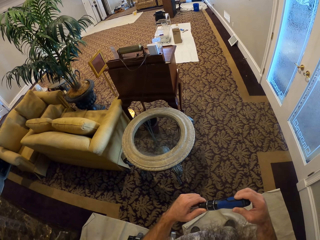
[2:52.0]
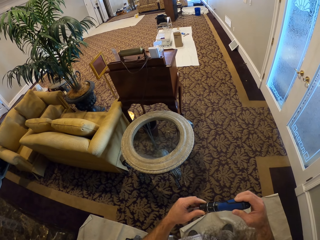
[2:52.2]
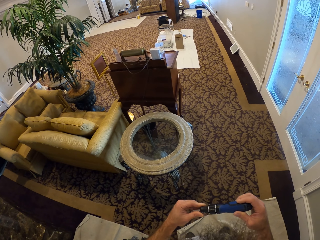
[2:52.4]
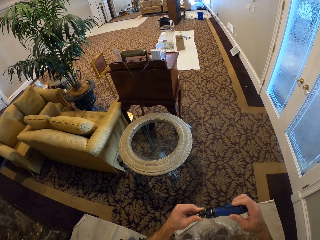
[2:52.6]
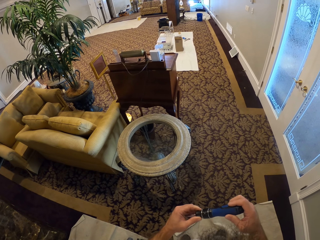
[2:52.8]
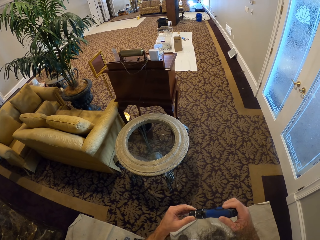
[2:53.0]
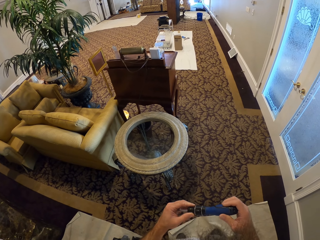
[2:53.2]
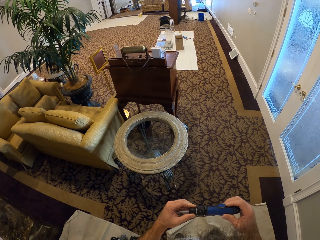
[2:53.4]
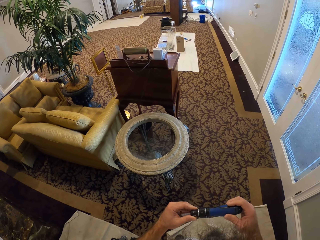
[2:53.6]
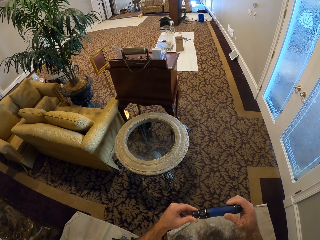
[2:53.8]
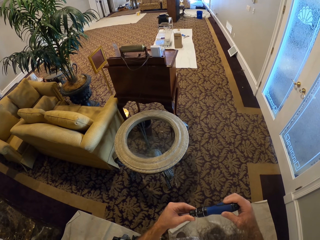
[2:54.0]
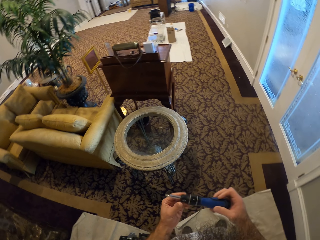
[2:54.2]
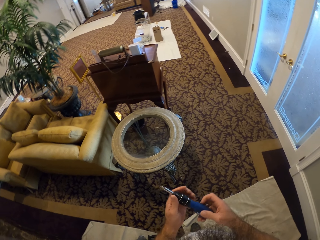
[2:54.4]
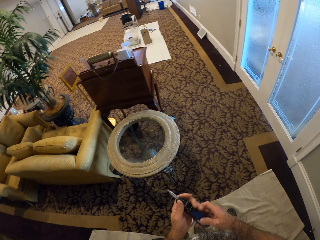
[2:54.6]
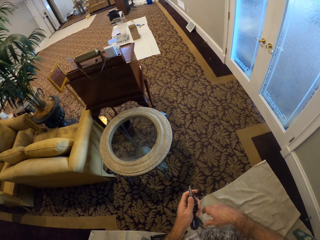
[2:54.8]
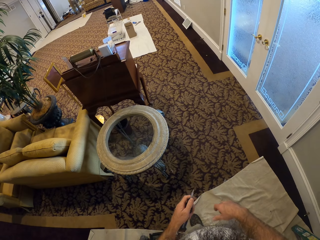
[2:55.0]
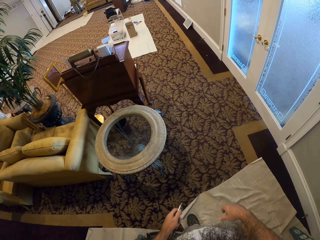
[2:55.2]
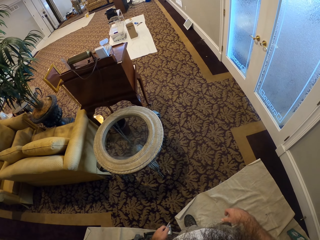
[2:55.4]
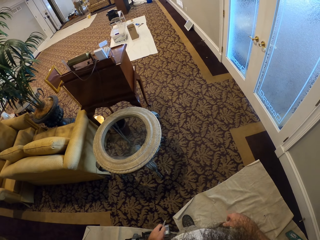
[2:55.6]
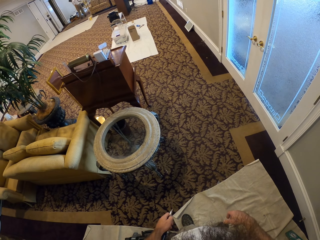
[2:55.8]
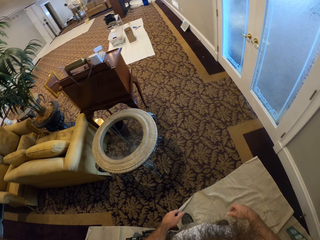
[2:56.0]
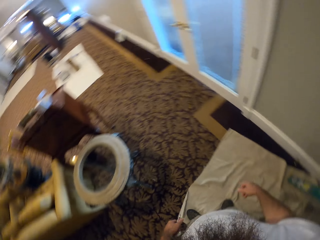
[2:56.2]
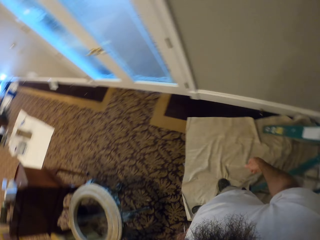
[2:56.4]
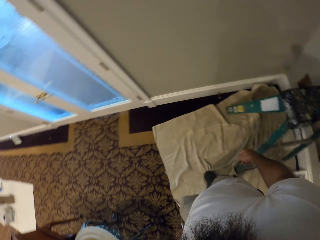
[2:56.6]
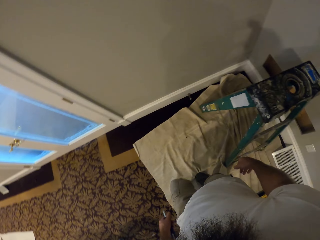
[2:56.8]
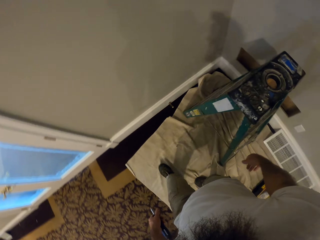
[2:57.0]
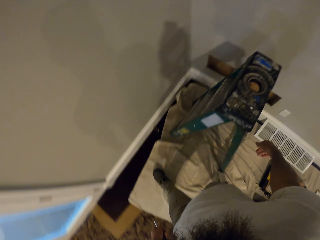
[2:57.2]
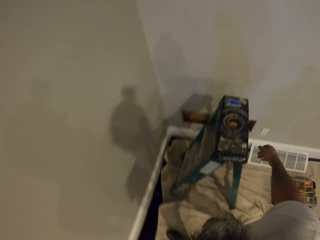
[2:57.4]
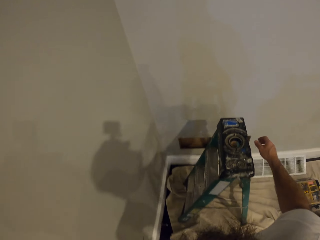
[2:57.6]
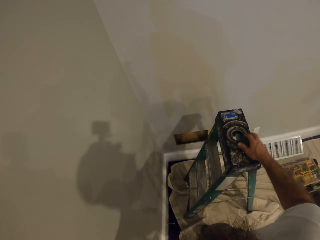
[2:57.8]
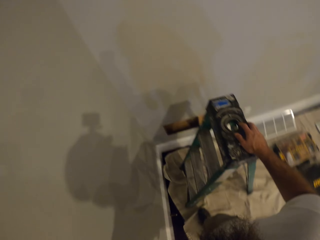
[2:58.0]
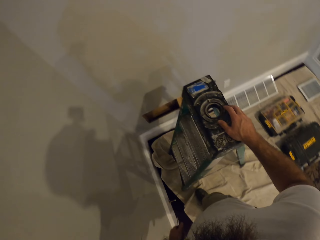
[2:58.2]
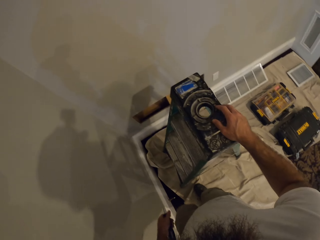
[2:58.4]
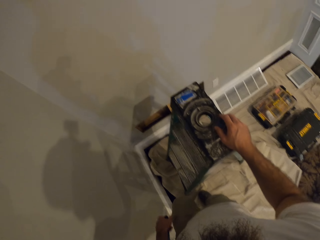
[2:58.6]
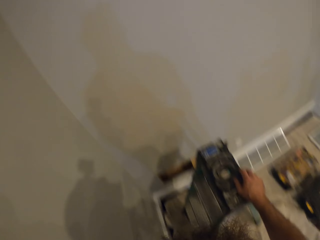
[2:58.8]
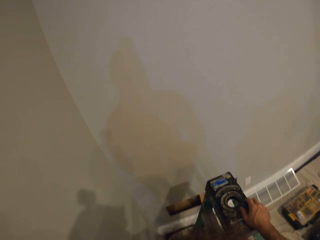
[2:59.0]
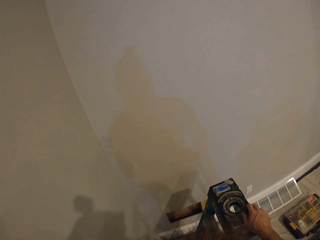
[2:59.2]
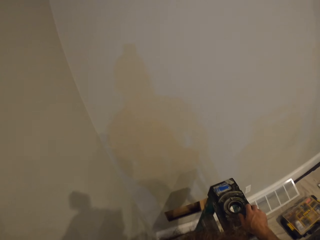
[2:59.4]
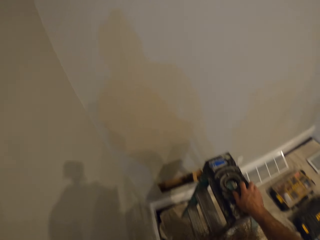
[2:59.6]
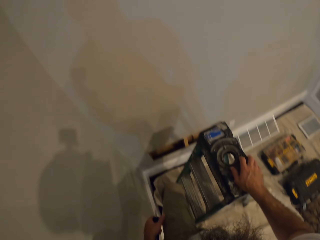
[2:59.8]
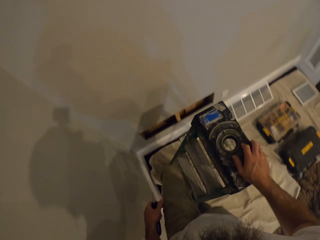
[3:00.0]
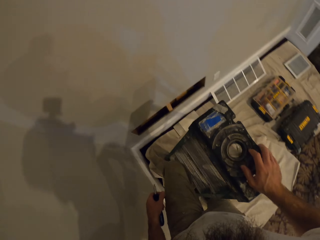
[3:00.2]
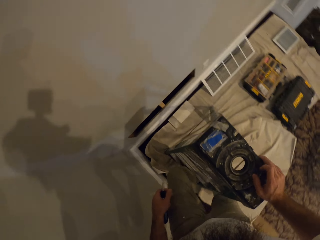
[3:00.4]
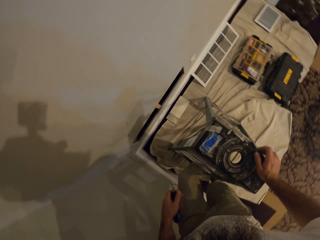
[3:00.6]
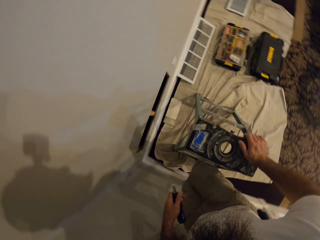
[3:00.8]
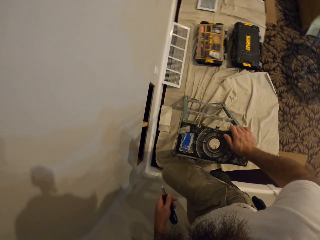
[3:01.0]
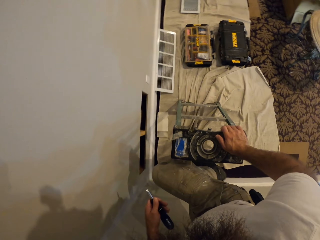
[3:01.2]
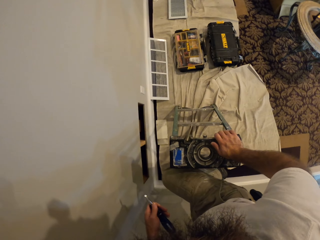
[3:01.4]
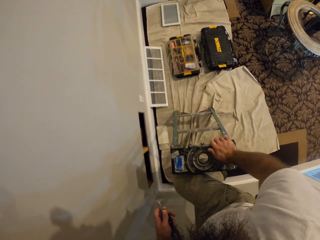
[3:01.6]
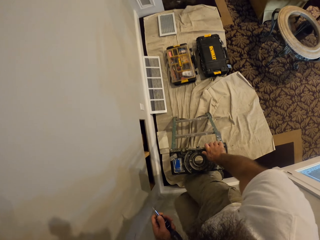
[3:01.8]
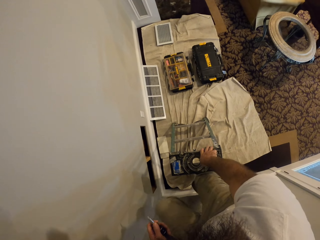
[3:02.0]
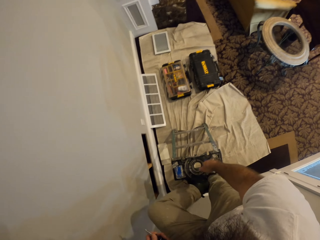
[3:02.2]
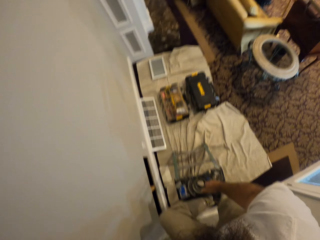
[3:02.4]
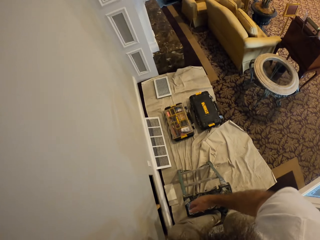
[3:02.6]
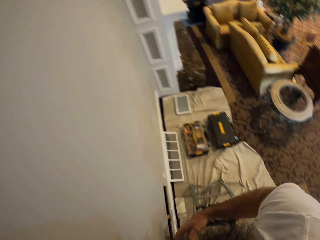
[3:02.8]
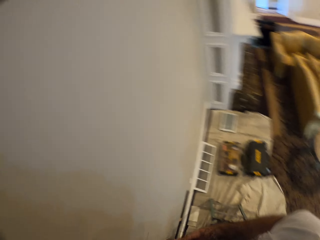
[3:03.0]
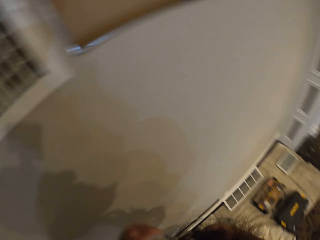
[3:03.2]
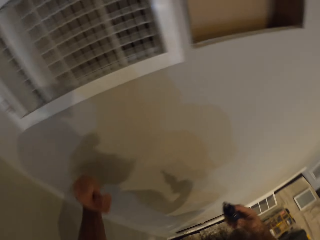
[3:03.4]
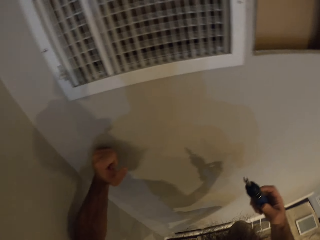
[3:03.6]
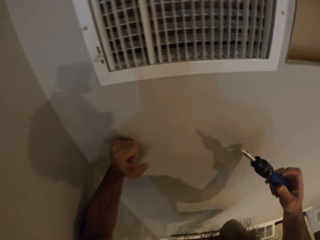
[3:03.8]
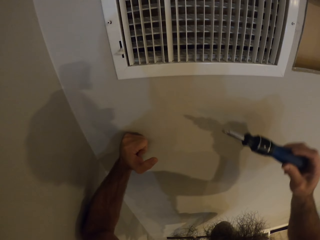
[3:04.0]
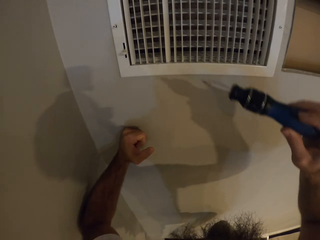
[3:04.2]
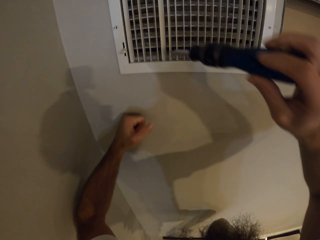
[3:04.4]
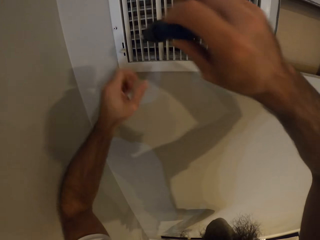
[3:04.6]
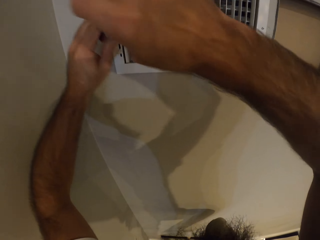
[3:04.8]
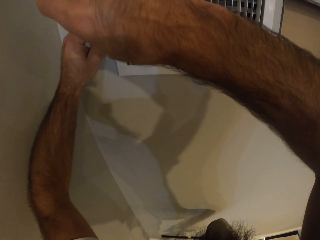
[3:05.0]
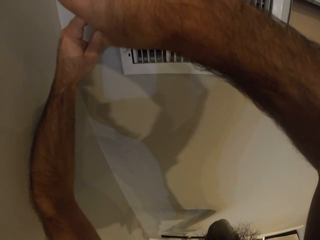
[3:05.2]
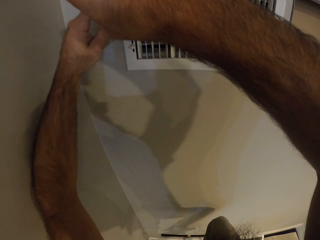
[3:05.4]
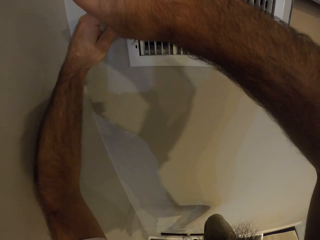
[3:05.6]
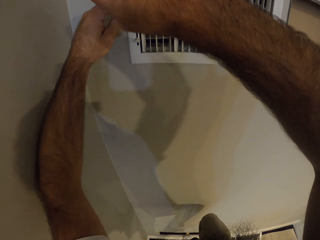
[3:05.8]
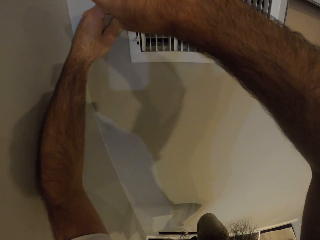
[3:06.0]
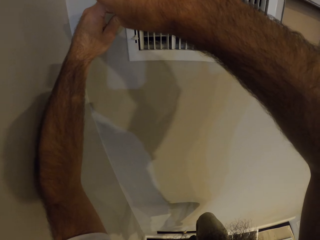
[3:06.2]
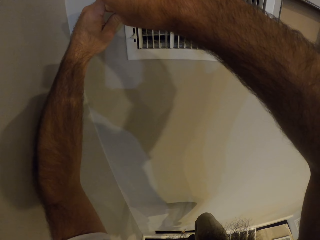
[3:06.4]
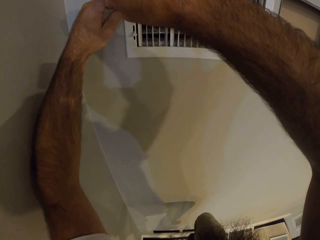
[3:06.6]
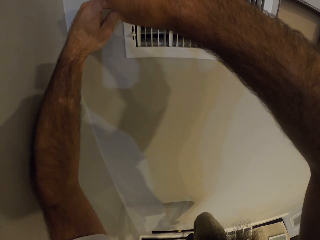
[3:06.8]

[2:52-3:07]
The camera wearer walks in the room. They put a hand on the ladder and climb on the ladder. They drive in the screw with a screwdriver in both hands. They fix a light pallet with the screwdriver.

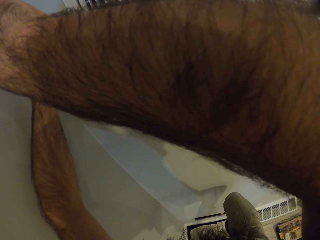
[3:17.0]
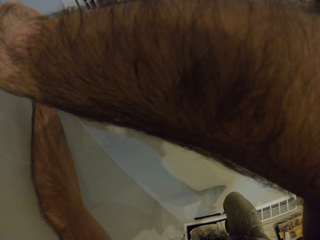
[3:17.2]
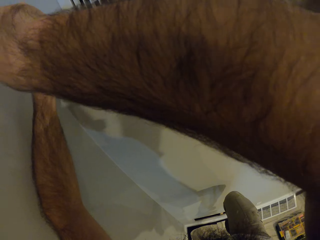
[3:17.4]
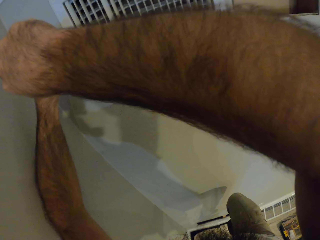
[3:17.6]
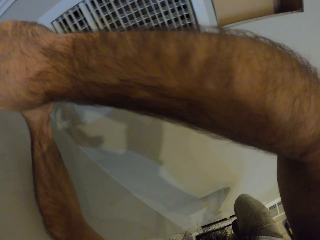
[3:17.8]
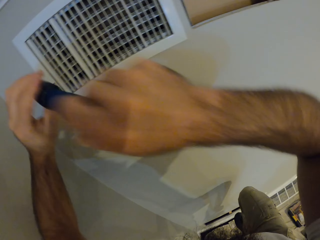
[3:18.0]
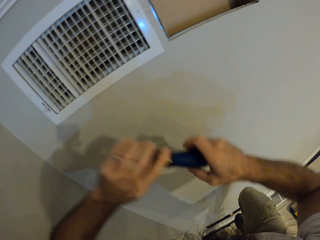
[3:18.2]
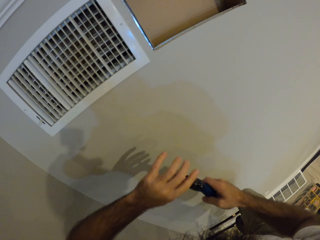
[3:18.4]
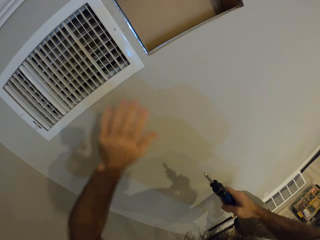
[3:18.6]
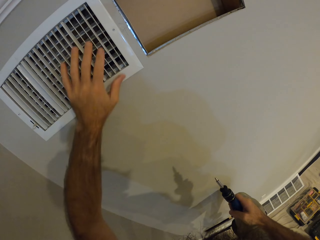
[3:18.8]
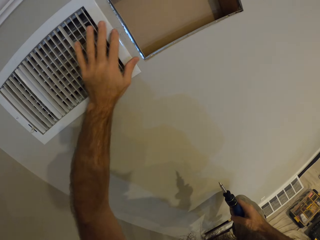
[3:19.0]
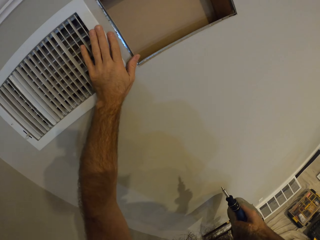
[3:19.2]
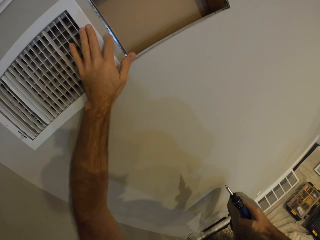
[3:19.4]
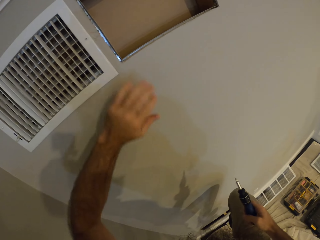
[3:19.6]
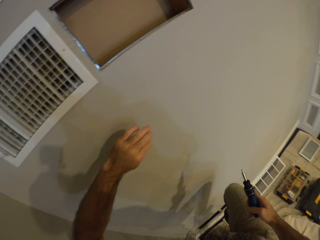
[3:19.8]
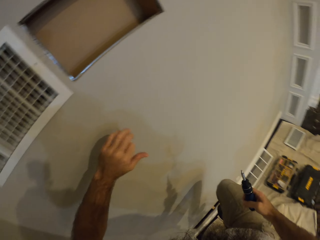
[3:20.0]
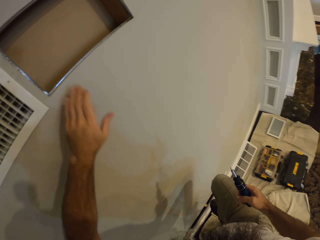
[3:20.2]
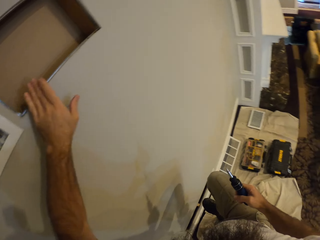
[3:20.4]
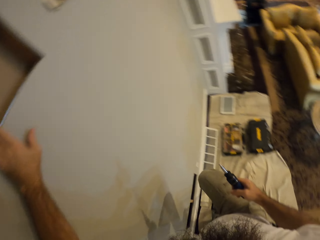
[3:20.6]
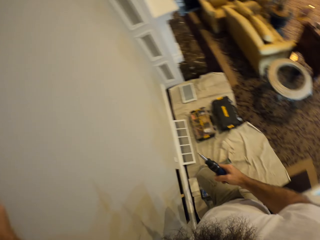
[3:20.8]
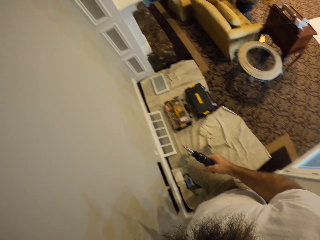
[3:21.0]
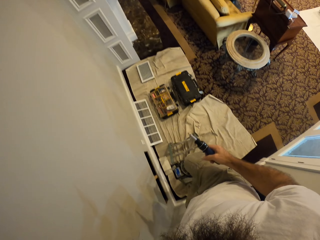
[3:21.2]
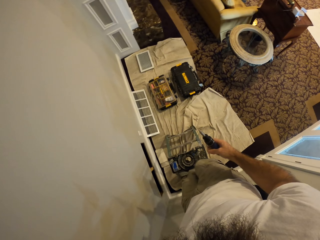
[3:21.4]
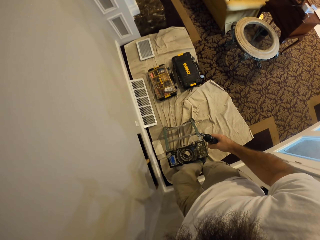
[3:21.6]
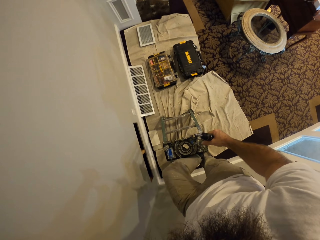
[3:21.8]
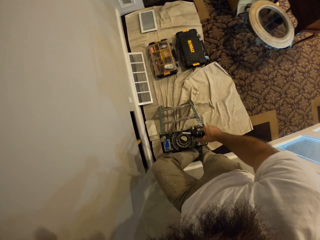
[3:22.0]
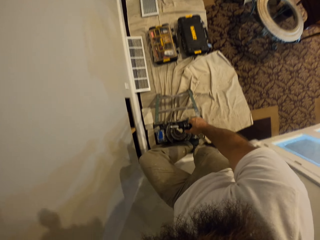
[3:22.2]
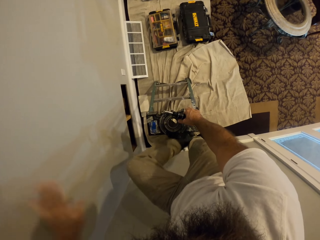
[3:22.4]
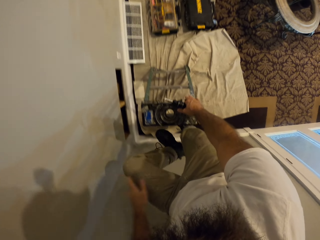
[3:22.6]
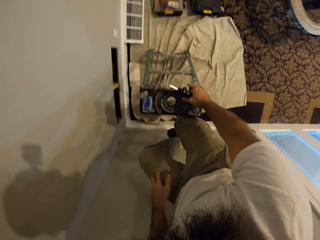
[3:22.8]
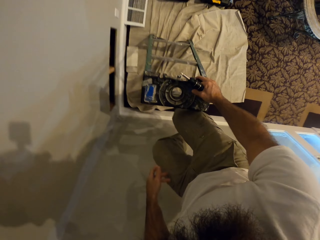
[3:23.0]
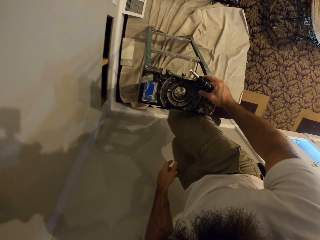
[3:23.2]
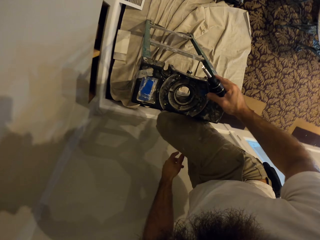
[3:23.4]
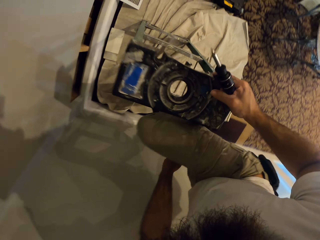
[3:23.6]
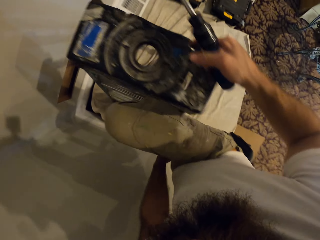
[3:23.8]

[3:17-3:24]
The camera wearer climbs down the ladder.
